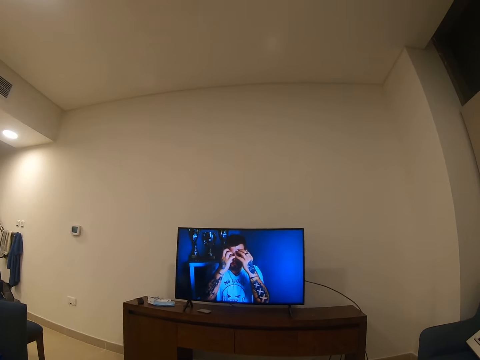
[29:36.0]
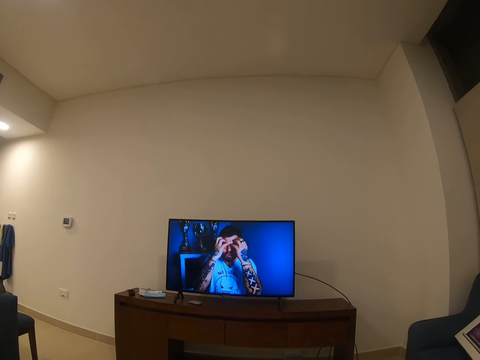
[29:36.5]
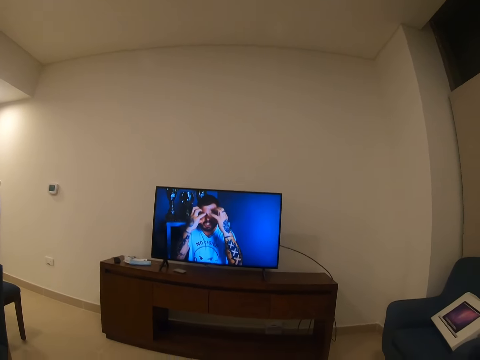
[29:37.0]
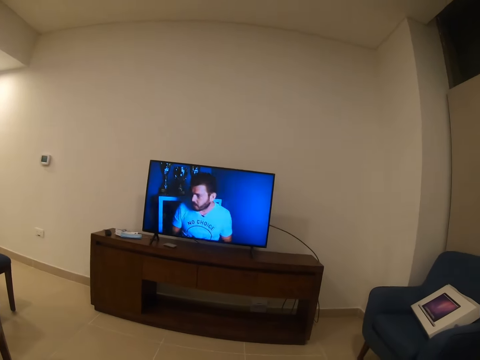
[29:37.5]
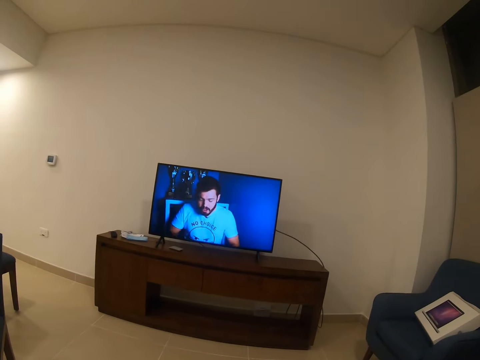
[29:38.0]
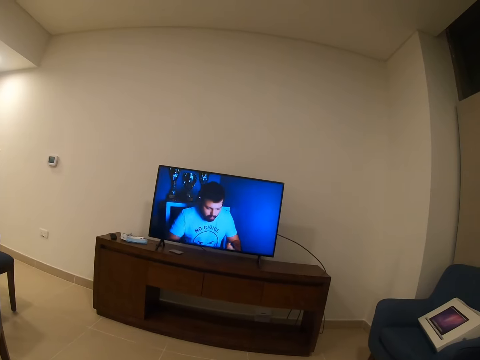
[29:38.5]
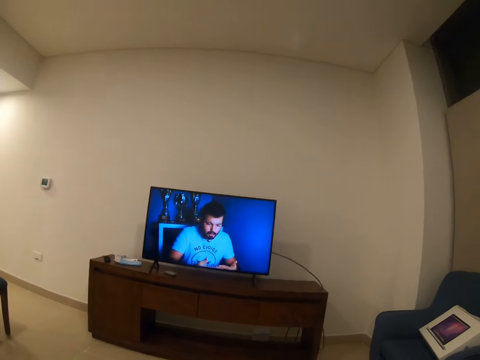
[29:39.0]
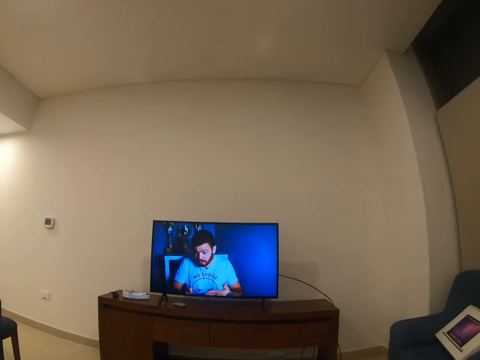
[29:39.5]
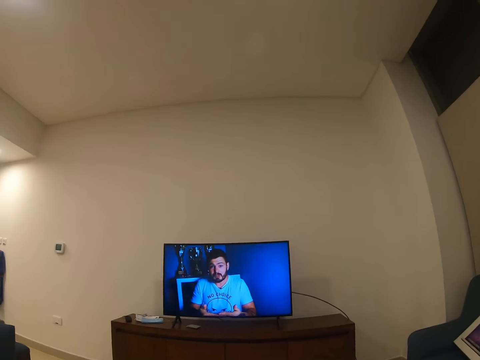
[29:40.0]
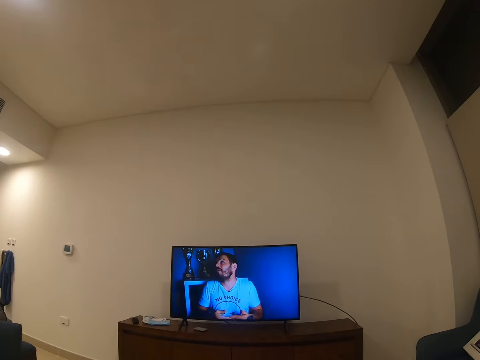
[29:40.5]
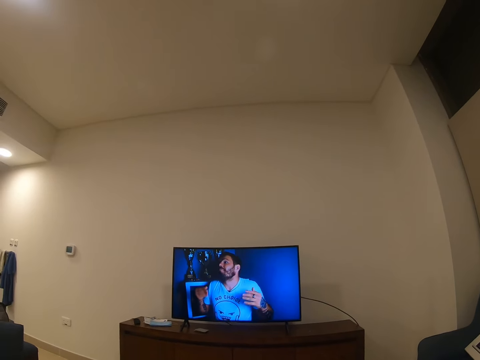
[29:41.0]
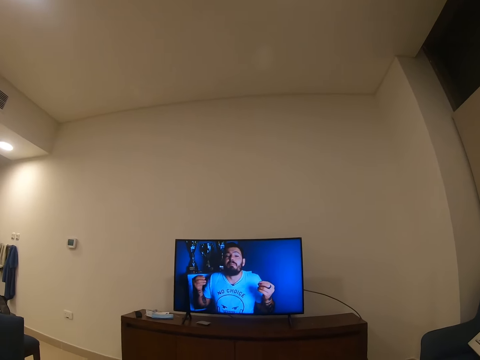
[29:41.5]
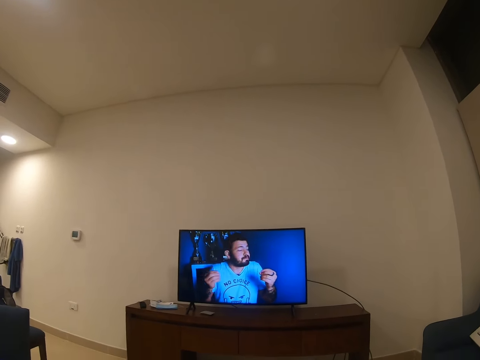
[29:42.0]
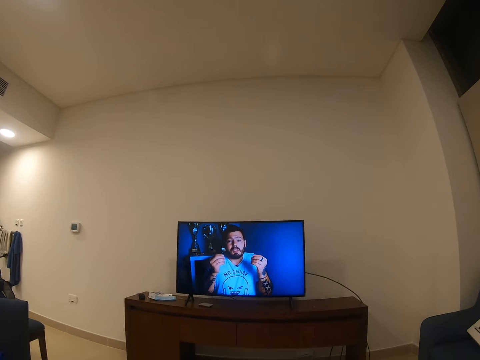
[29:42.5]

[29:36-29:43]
The camera wearer moves their hand.

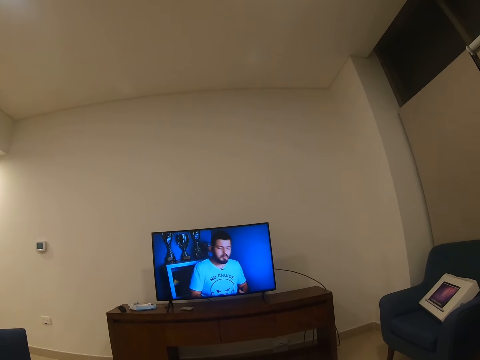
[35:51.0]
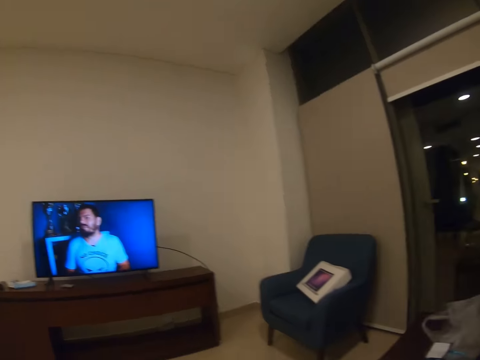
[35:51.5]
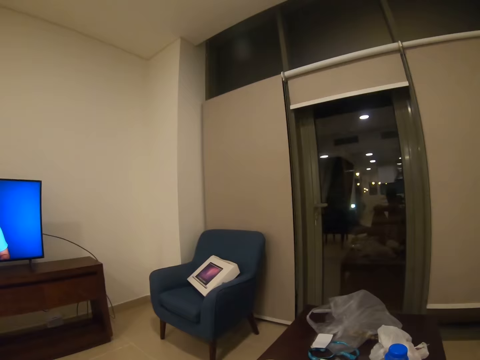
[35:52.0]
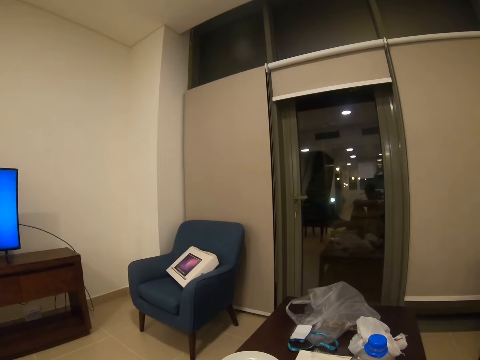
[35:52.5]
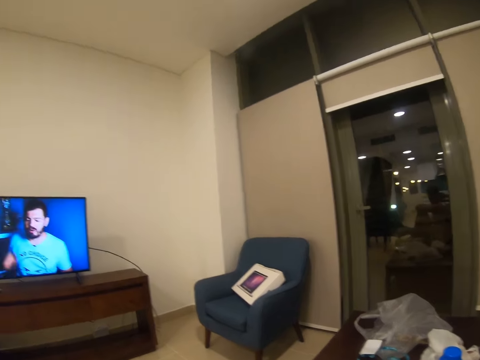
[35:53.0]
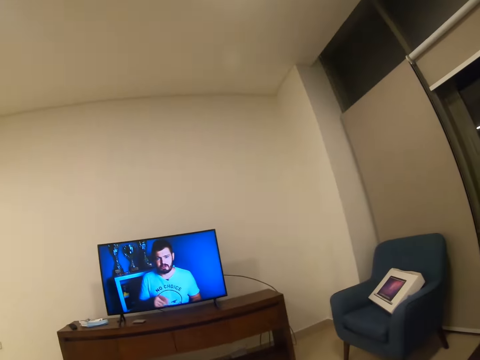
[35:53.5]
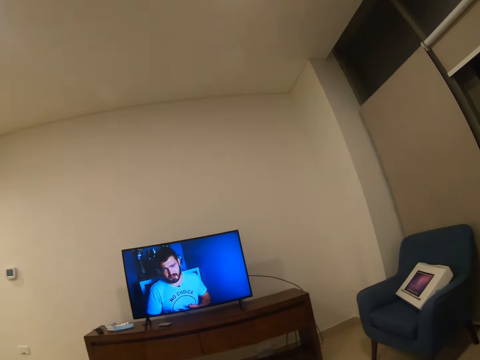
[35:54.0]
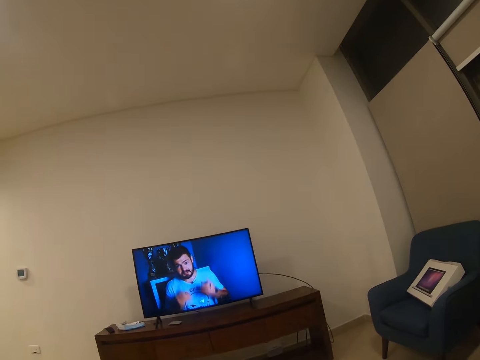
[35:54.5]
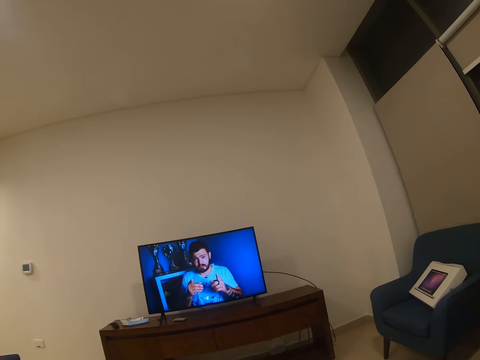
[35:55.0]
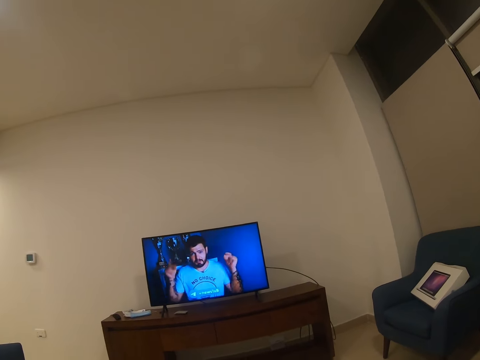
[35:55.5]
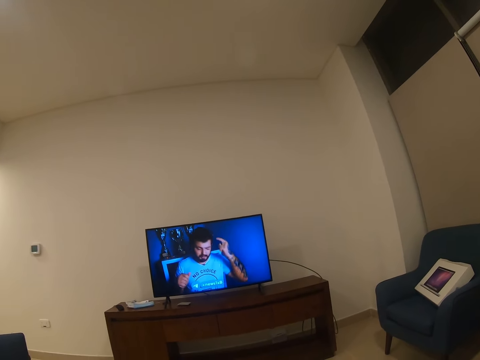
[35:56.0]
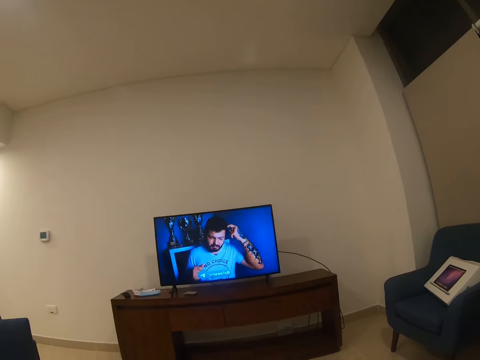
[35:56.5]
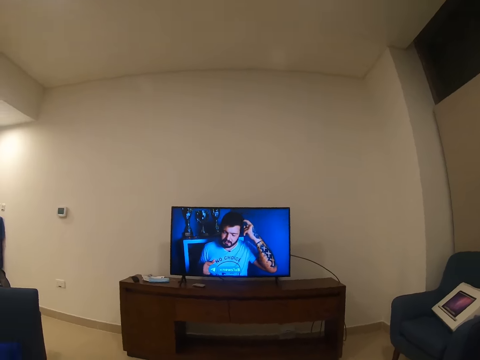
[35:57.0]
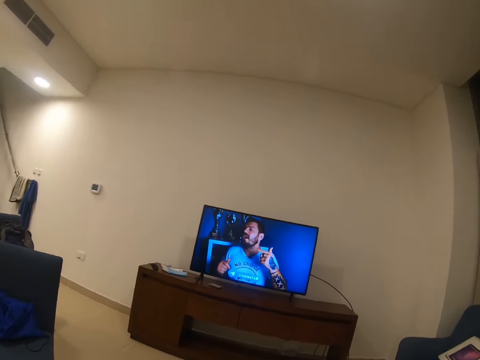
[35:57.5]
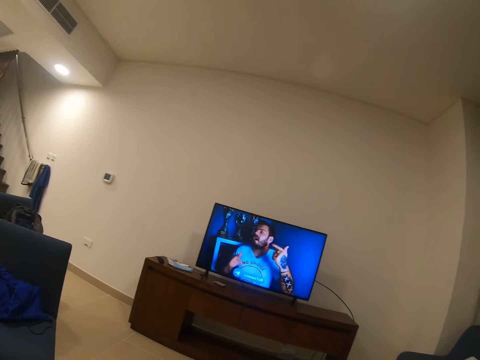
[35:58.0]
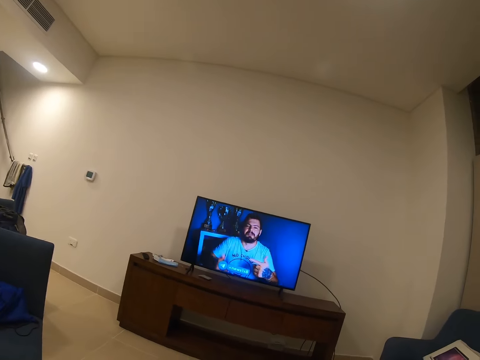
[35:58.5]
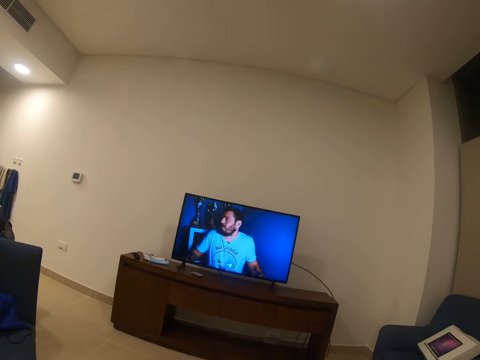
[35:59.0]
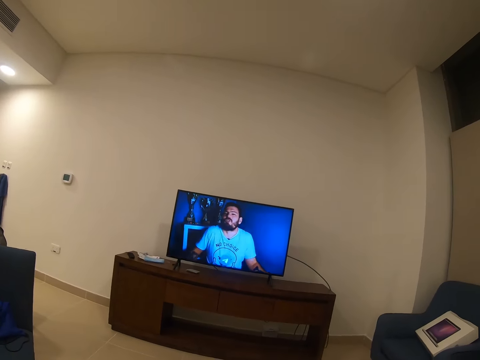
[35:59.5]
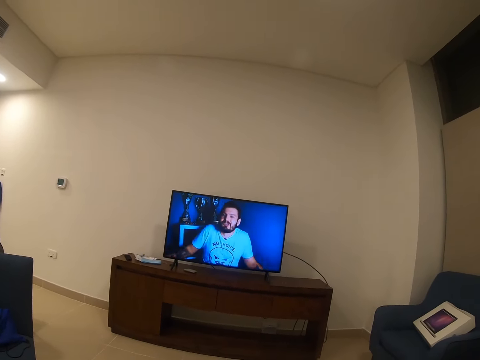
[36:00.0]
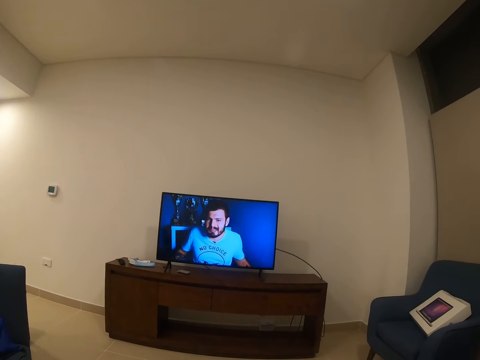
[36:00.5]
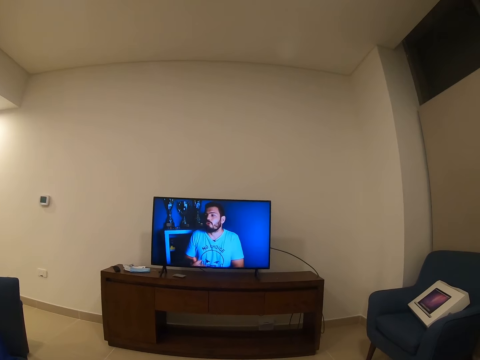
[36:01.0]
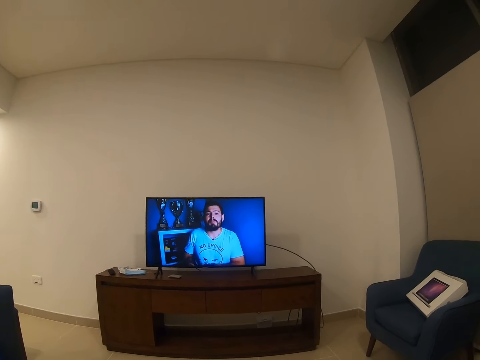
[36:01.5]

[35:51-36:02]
The camera wearer looks around. They watch a programme on the television.

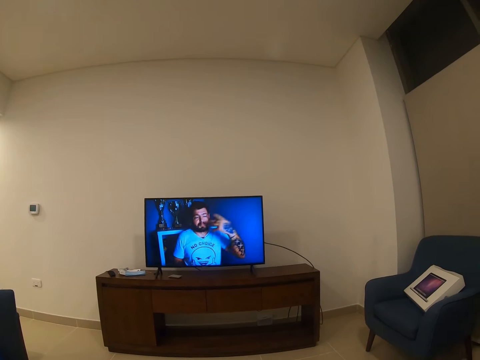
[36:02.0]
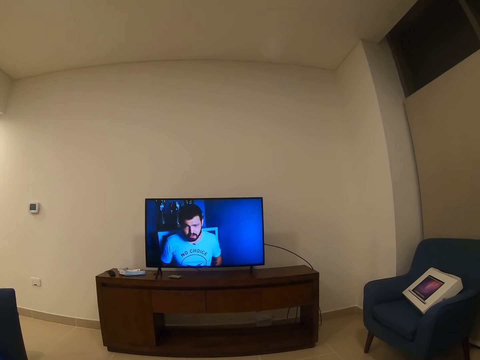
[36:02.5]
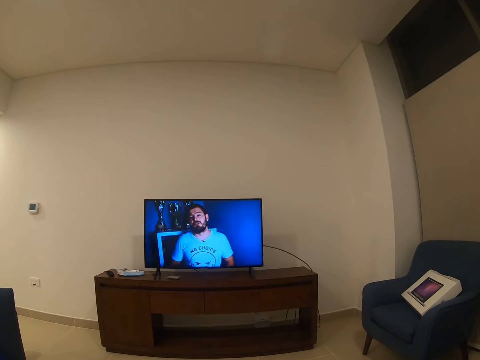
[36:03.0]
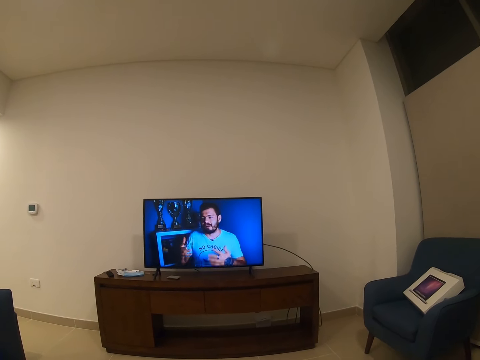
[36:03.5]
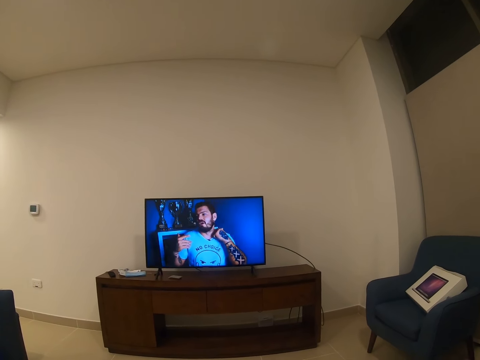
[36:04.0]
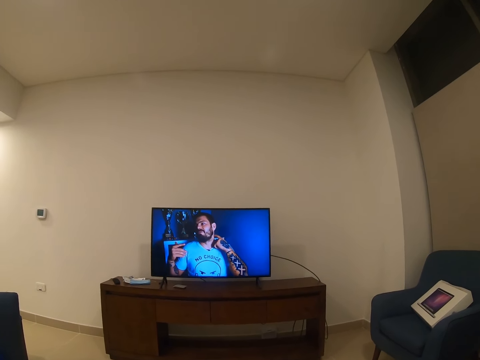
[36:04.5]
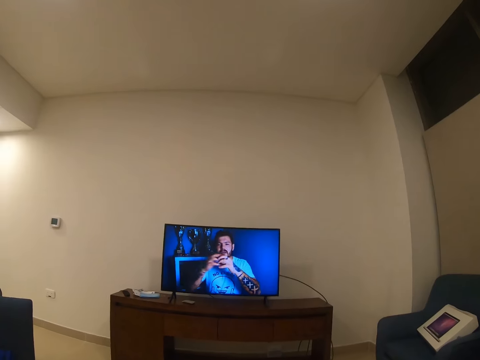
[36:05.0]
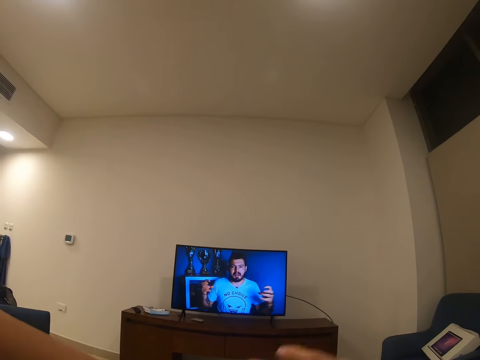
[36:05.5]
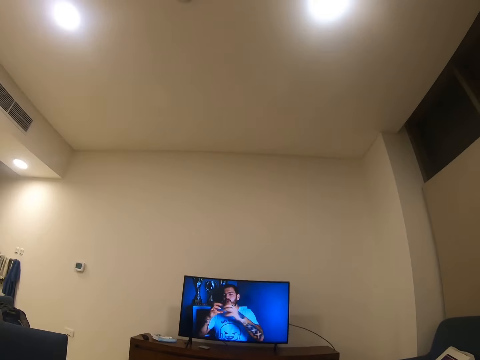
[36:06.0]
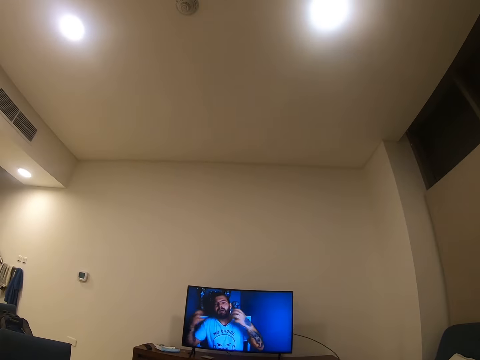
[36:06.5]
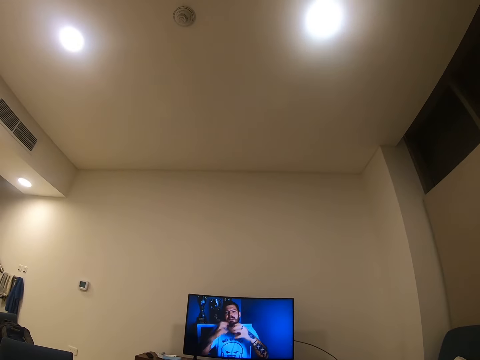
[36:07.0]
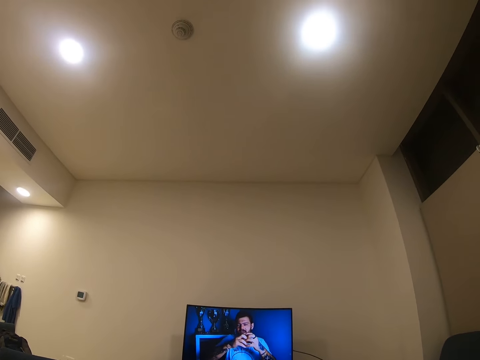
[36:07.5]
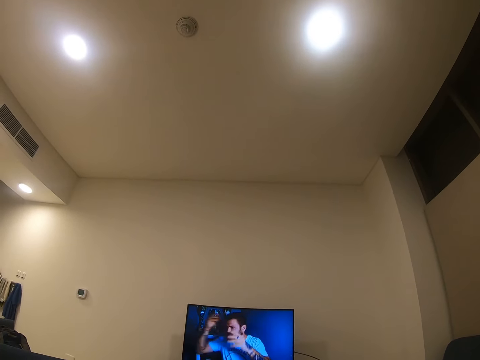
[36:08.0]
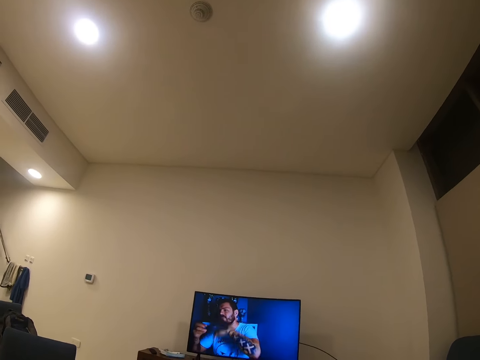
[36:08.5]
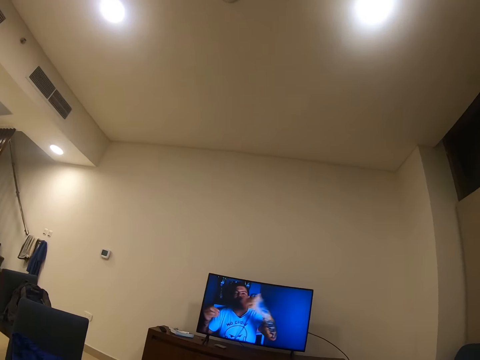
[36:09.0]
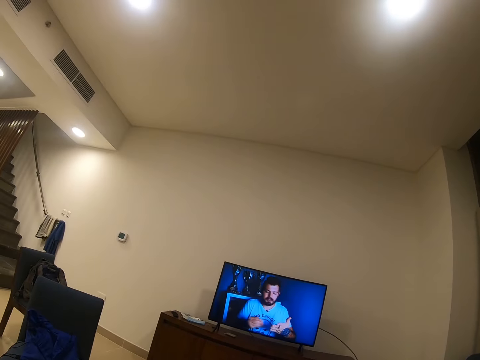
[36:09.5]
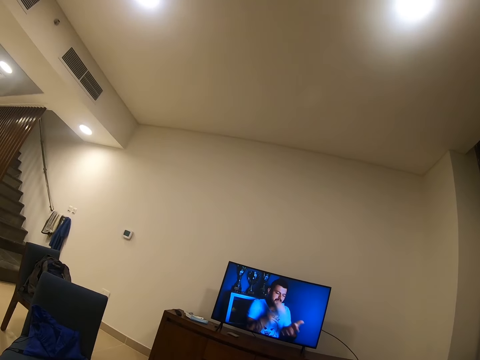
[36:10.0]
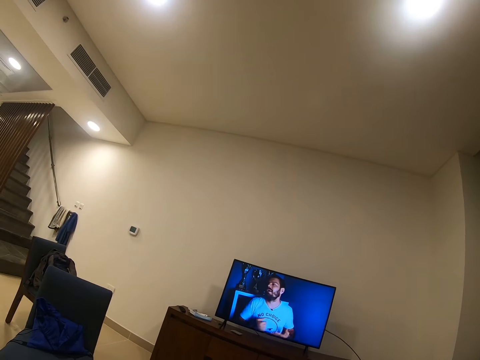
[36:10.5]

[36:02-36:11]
The camera wearer moves their hands. They touch the camera on the head. They watch a programme on the television. They move their hand.
